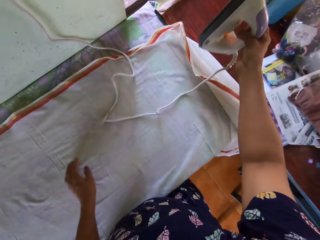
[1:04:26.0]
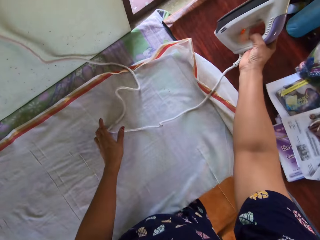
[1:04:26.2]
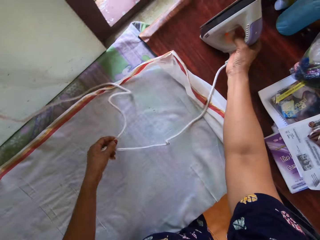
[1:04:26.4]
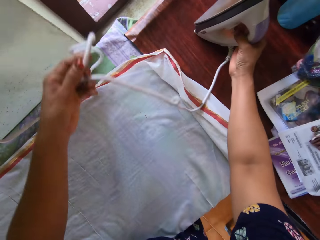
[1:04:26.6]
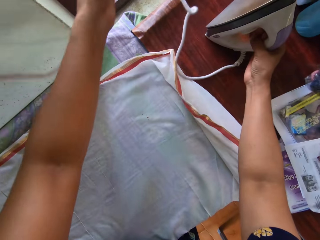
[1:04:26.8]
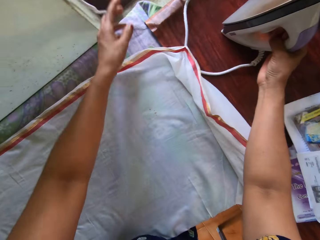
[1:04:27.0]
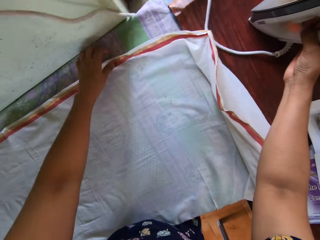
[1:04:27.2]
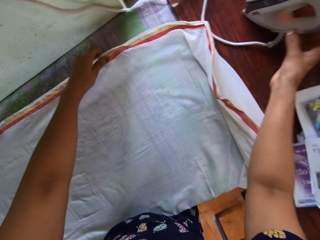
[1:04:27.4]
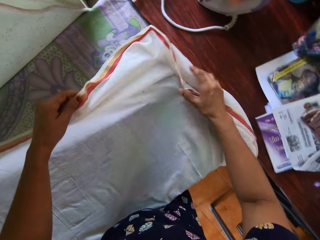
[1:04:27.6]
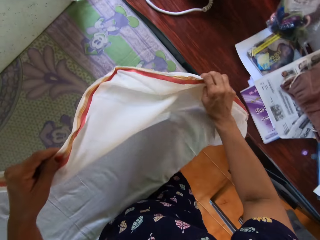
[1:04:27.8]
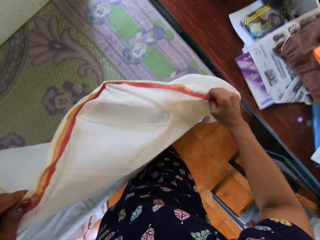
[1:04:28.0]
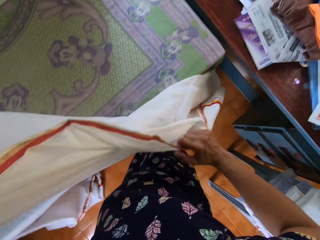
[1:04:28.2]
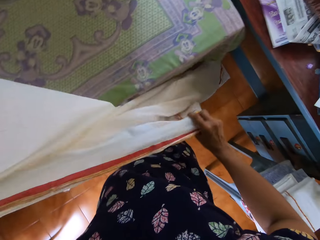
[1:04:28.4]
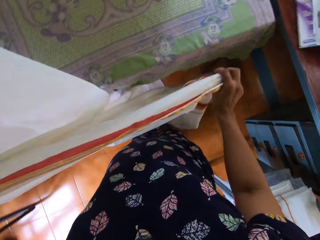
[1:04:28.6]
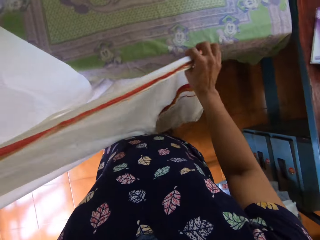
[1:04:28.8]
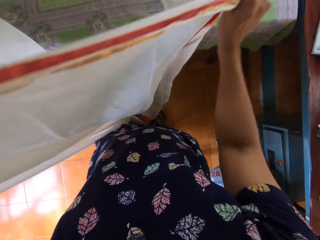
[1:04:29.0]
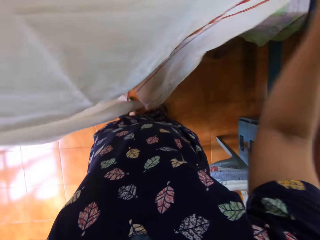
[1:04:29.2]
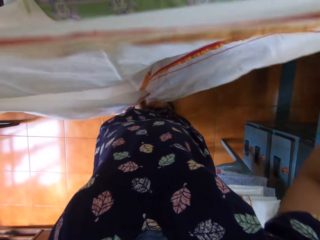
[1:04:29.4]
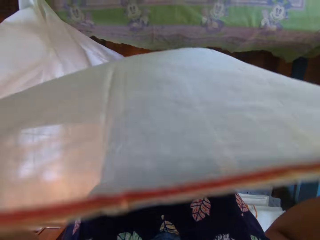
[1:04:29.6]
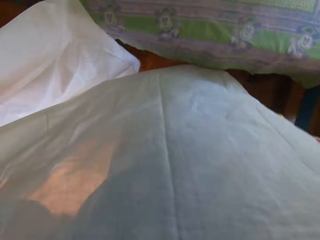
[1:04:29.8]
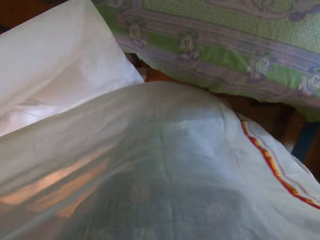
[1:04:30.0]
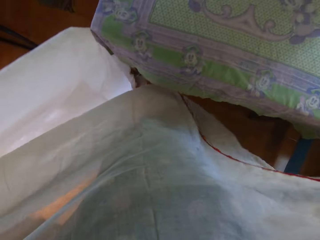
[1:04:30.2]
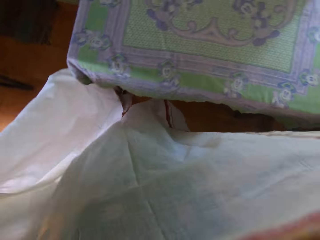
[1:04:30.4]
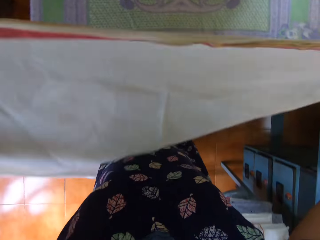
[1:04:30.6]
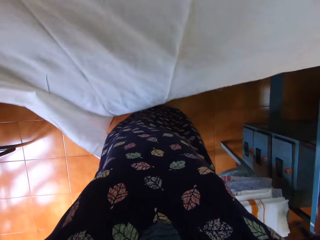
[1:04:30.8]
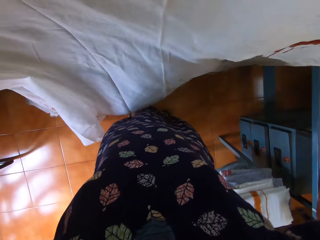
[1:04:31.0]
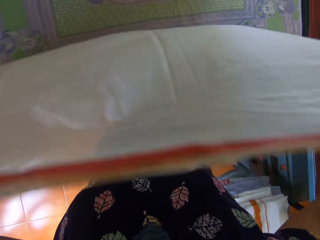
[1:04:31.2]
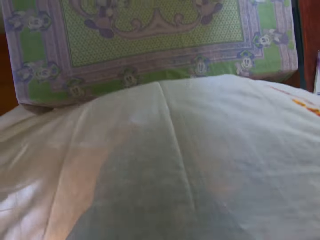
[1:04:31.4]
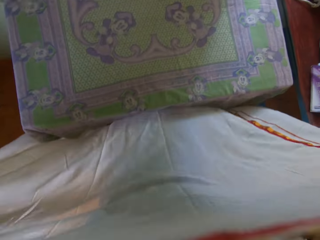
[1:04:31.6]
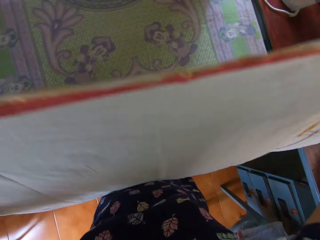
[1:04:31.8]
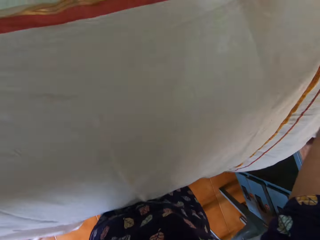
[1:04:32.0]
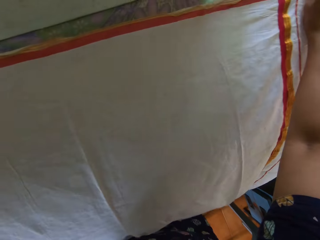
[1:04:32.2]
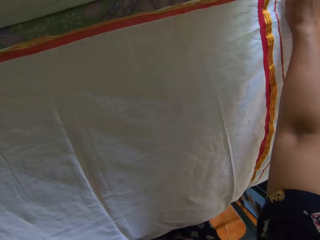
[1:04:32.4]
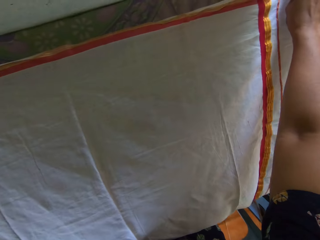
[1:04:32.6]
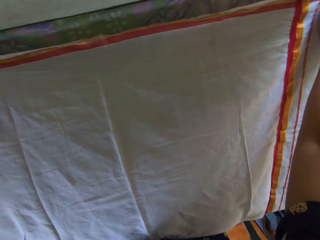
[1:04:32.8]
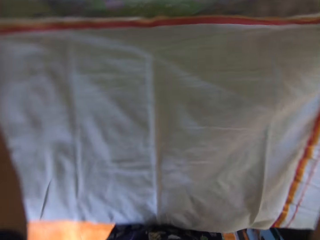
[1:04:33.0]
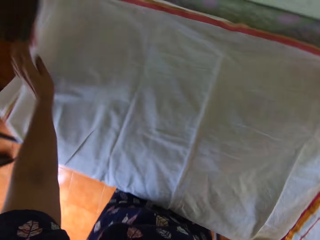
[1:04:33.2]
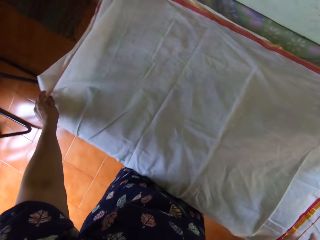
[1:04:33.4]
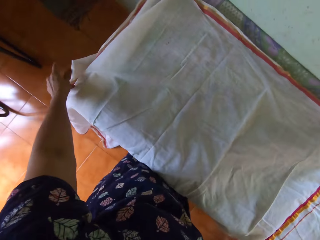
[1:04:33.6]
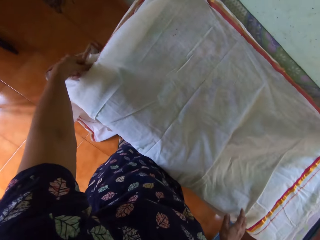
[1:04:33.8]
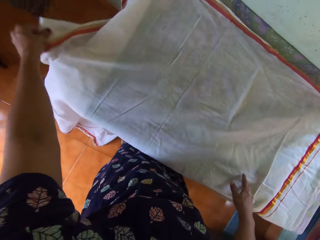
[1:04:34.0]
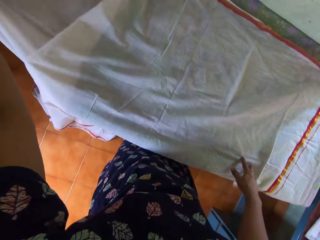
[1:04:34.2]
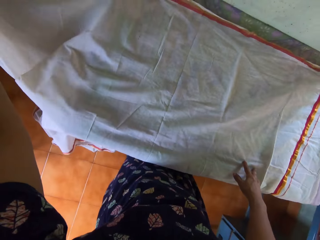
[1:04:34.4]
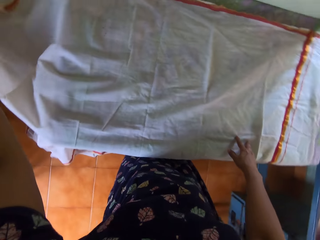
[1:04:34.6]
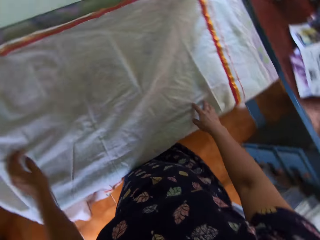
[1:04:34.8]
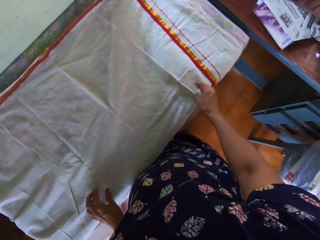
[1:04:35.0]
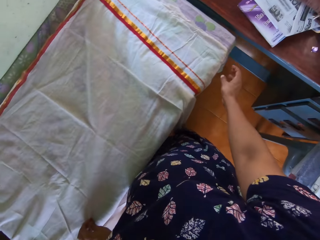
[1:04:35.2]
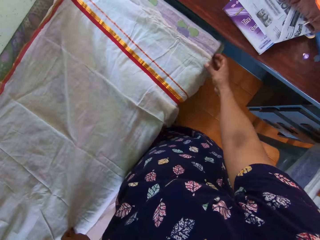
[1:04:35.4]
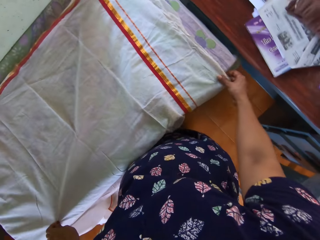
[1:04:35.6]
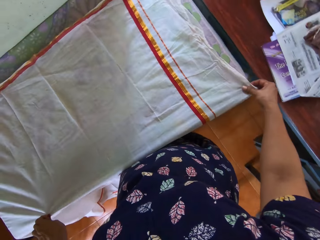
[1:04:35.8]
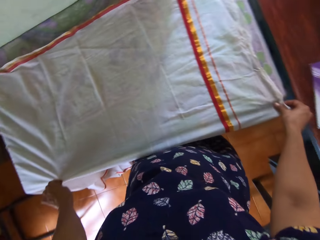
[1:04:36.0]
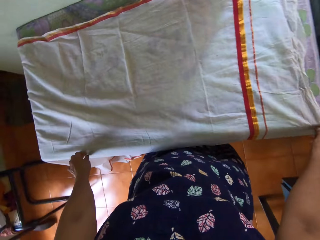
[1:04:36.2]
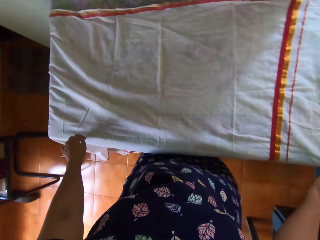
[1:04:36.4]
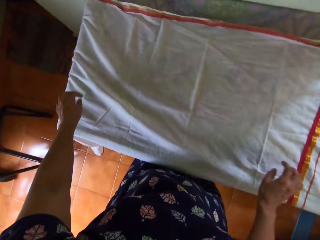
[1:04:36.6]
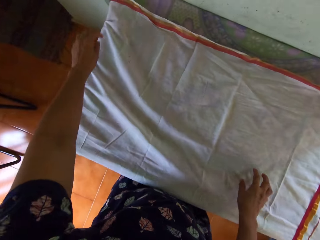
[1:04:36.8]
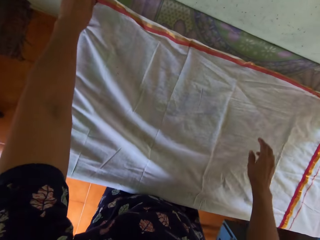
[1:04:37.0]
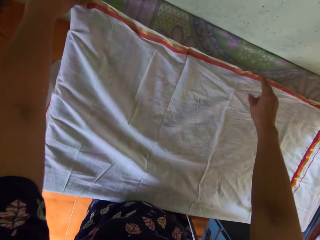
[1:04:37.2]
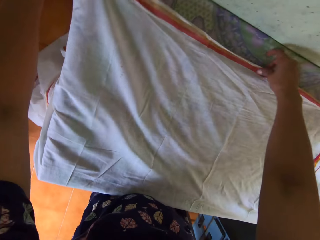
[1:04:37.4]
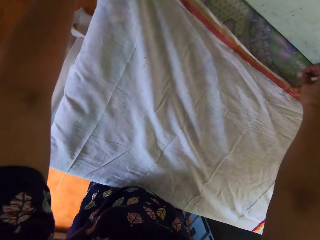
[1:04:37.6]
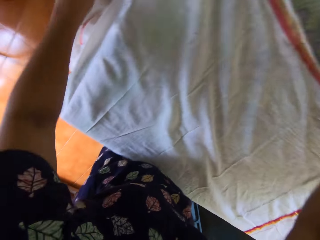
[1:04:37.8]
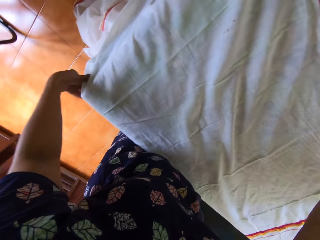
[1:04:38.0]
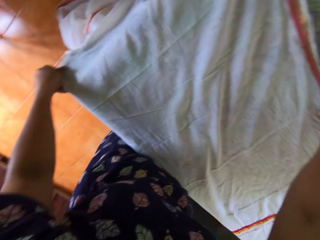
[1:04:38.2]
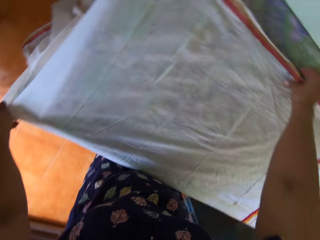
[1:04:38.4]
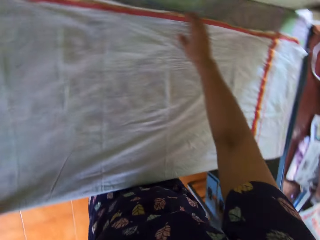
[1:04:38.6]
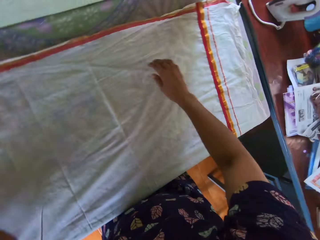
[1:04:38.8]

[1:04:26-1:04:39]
The camera wearer drops the pressing iron on the desk. They move the iron cable. They stretch the piece of cloth. They pick up the bedsheet from the pressing table with both hands. They put the piece of cloth on the iron table. They spread the bedsheet on the pressing table with both hands. They stretch the piece of cloth.

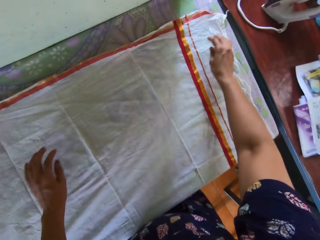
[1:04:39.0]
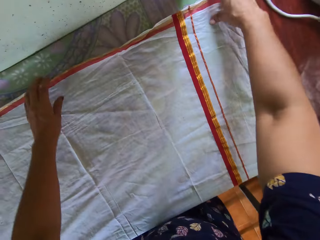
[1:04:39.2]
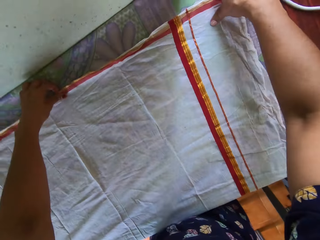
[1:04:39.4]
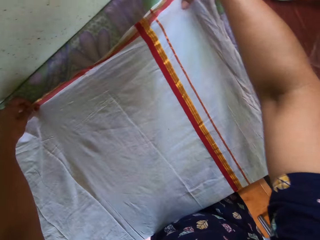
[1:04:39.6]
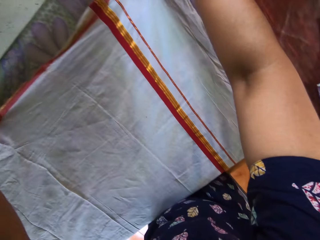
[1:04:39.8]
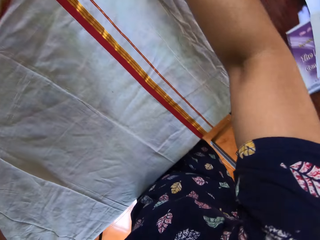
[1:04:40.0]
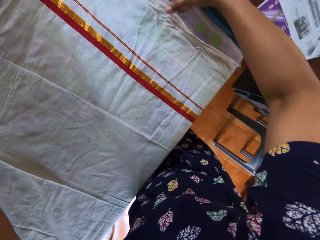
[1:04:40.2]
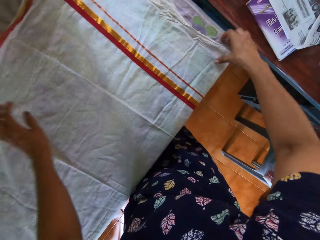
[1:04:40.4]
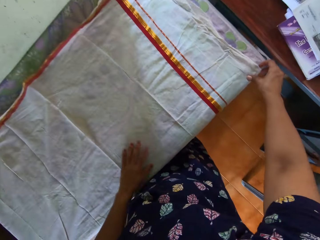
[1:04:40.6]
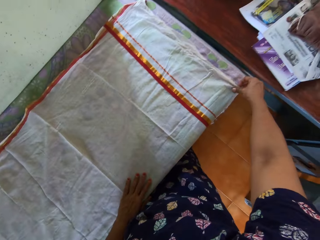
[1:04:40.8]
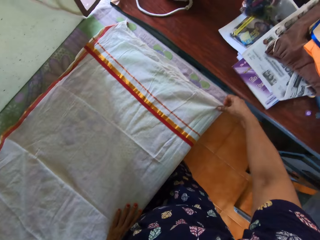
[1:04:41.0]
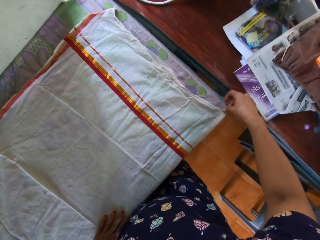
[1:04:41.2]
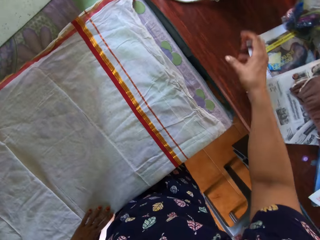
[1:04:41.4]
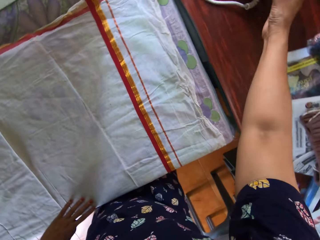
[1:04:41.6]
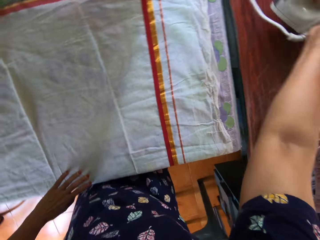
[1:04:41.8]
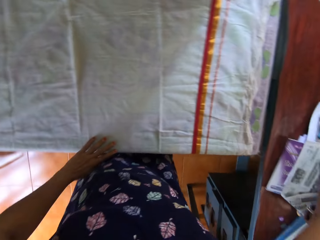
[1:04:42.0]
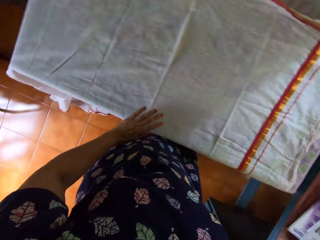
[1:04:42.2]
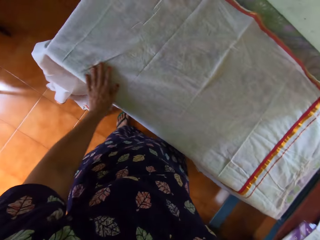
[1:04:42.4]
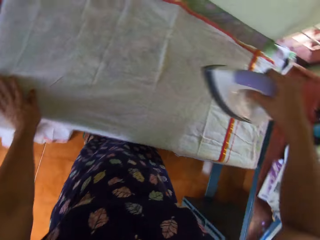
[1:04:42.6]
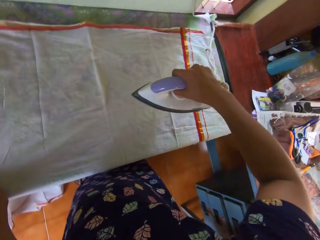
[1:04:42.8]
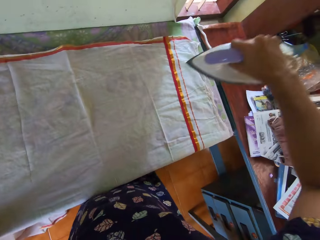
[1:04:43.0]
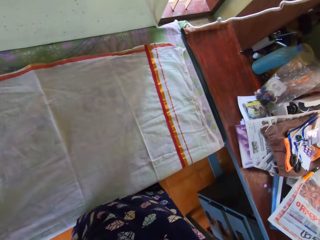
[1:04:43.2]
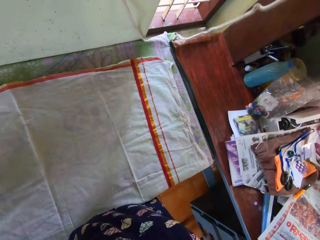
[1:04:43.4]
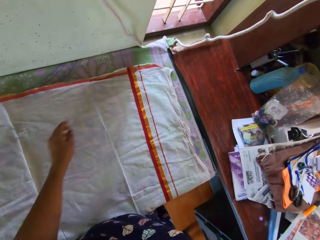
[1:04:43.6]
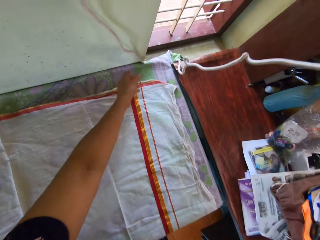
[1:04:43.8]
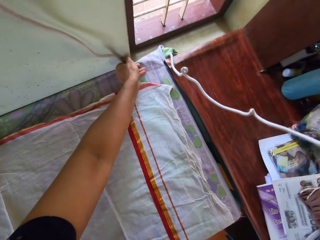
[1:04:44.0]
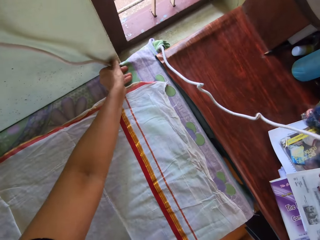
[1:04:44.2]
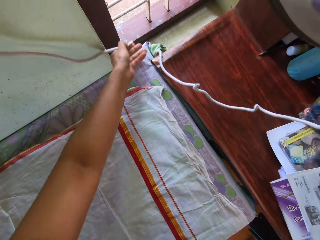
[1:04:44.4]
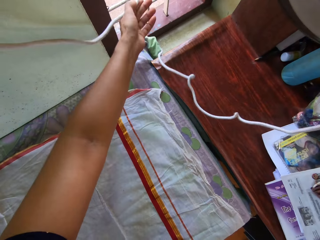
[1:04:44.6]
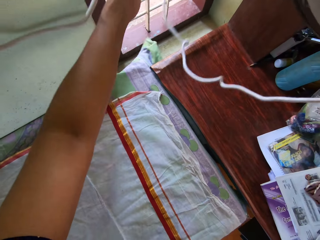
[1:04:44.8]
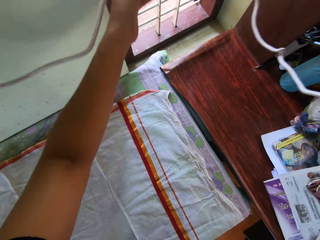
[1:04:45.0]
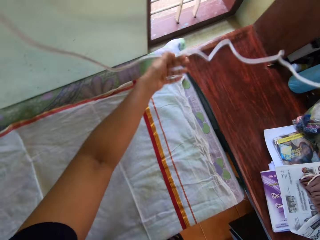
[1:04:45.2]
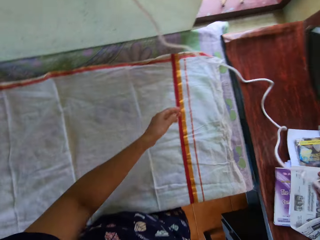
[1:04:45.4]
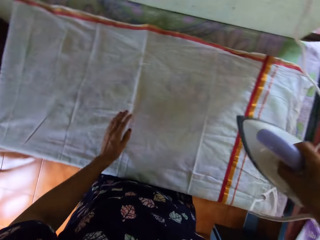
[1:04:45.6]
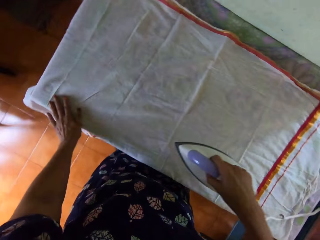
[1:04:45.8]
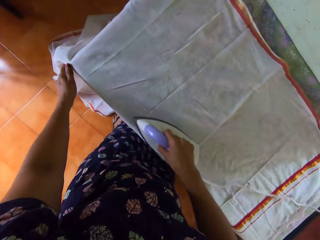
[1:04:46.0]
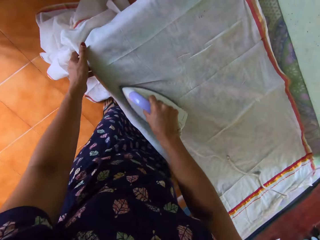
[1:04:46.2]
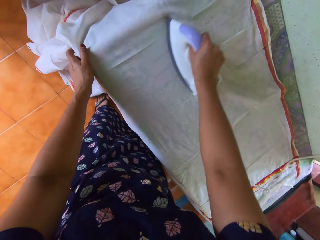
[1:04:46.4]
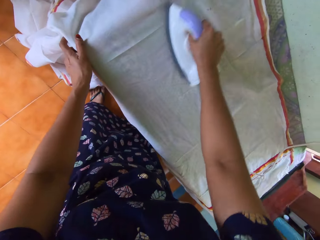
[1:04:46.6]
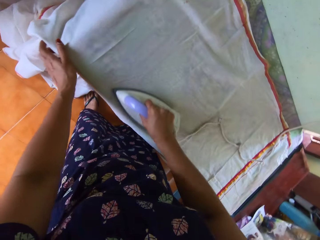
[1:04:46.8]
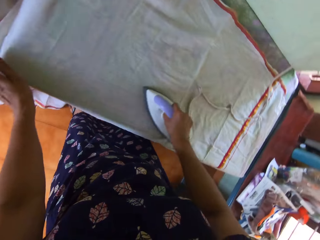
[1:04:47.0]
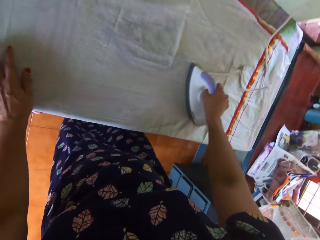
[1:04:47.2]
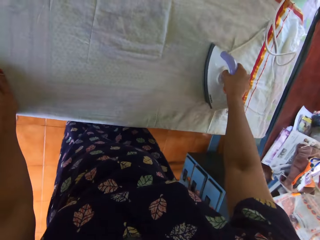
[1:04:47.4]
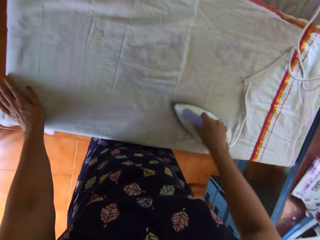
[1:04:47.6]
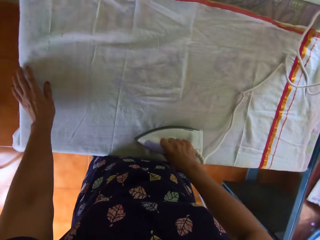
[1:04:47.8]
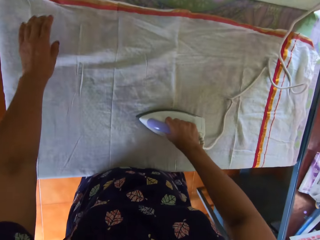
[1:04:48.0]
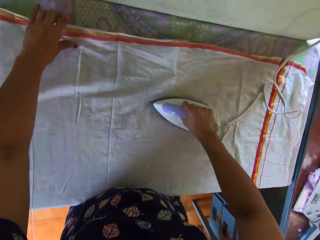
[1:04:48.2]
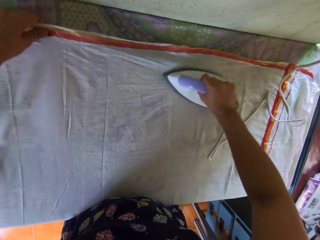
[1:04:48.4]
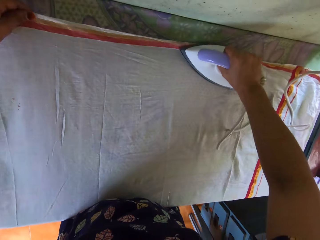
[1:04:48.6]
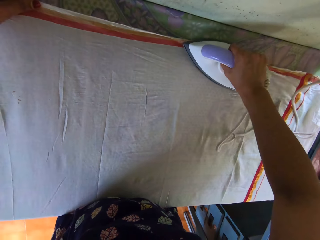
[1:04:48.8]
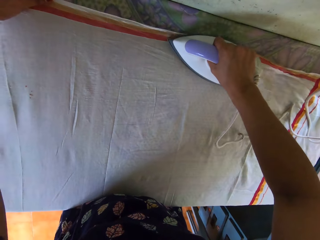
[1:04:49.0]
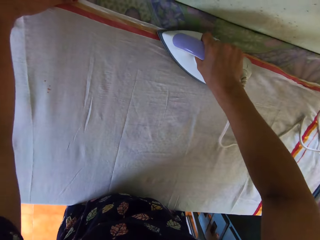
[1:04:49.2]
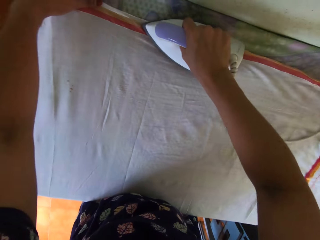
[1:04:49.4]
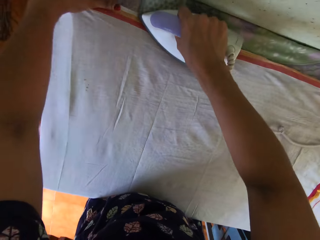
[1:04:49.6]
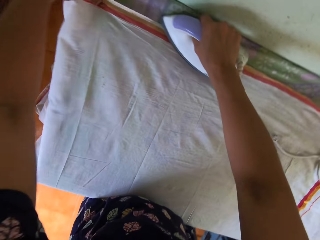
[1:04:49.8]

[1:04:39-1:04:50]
The camera wearer picks up the pressing iron from the desk with her right hand. She moves her hand. She pulls the iron cable. She presses the bedsheet on the pressing table with the iron in her right hand. She moves her hand. She stretches the piece of cloth.
